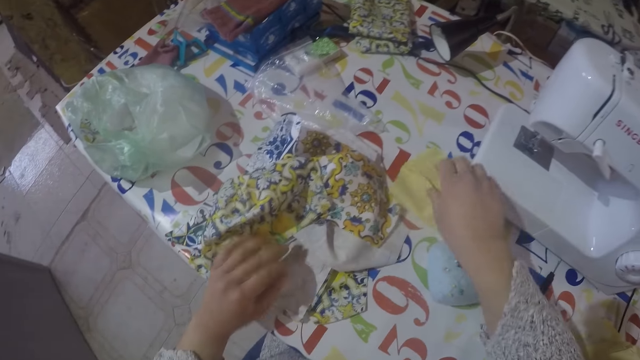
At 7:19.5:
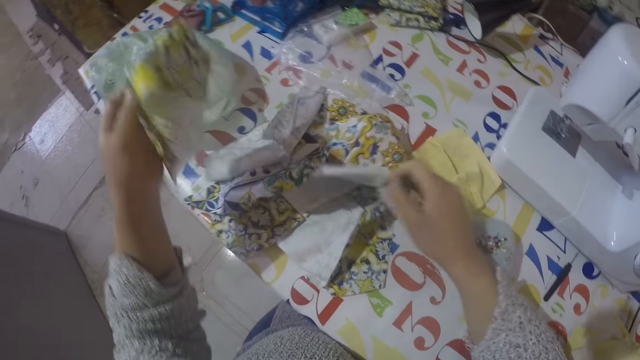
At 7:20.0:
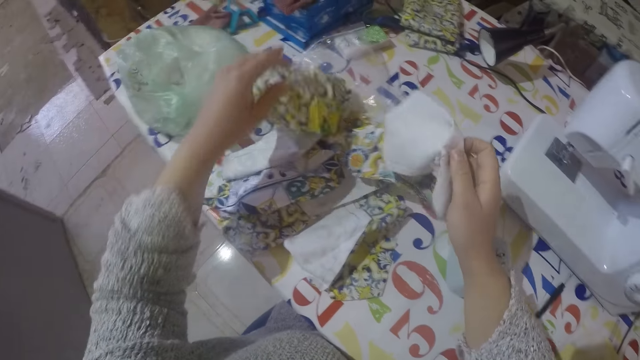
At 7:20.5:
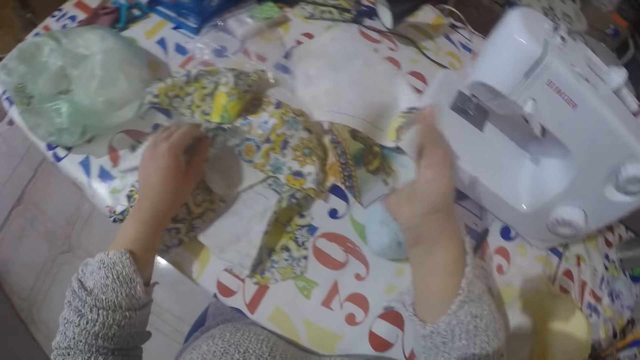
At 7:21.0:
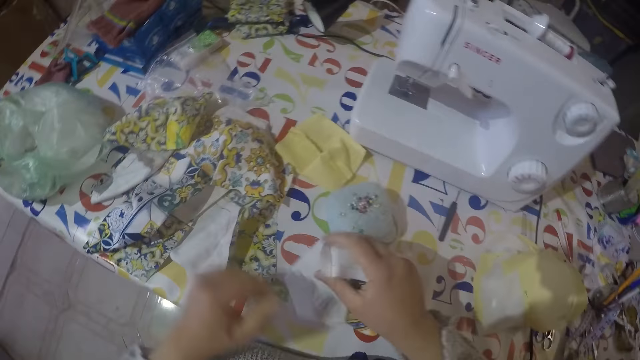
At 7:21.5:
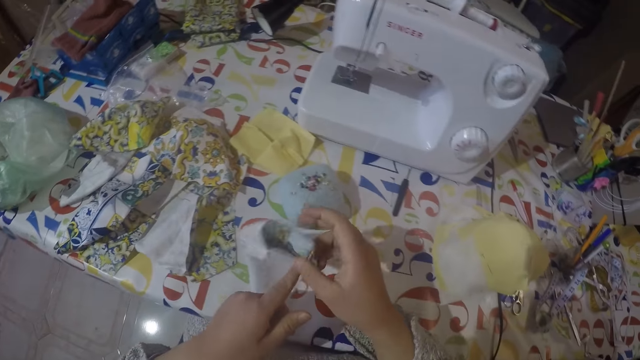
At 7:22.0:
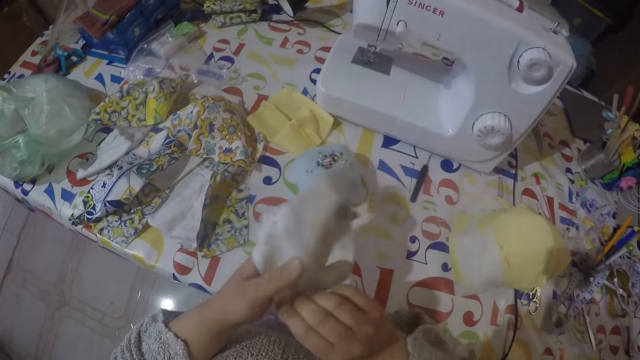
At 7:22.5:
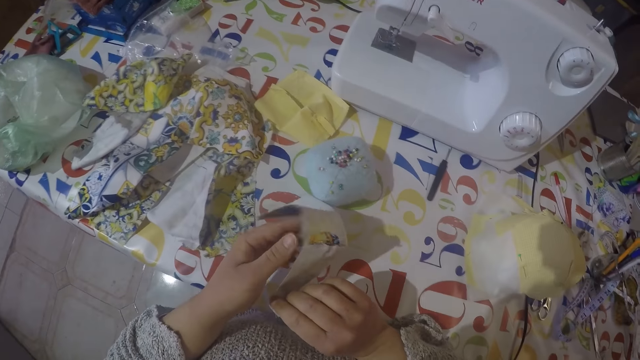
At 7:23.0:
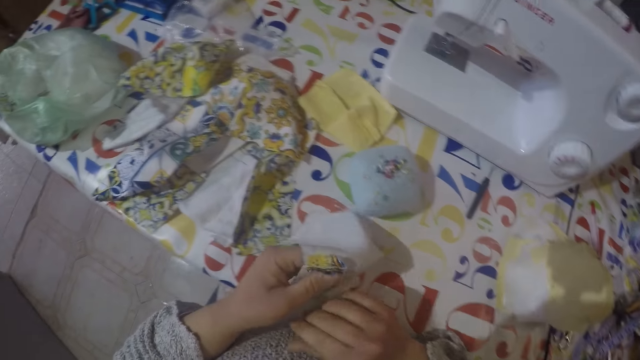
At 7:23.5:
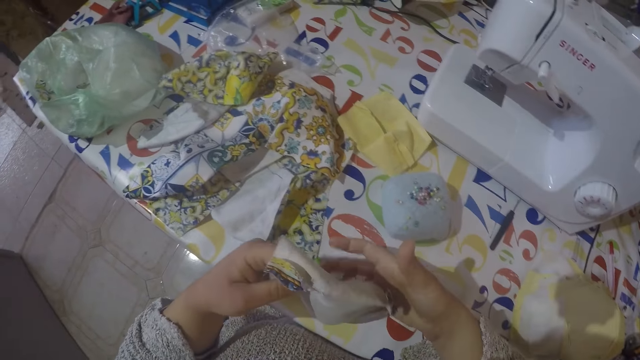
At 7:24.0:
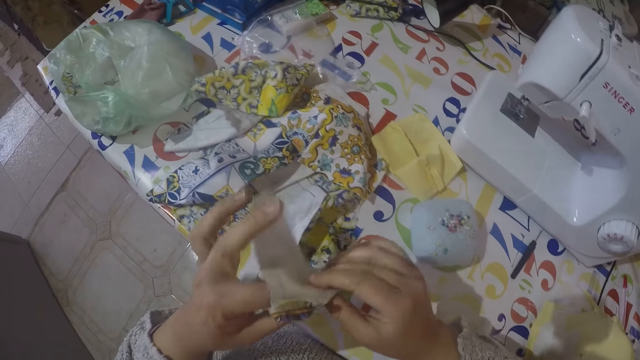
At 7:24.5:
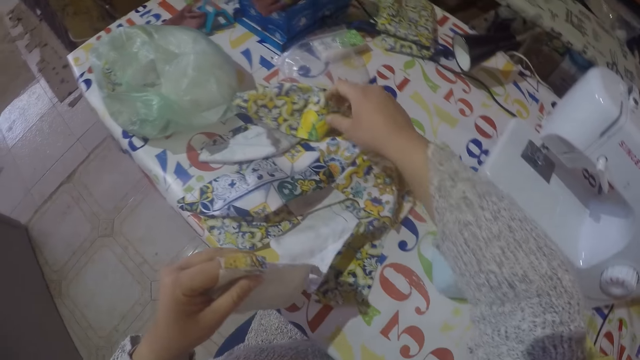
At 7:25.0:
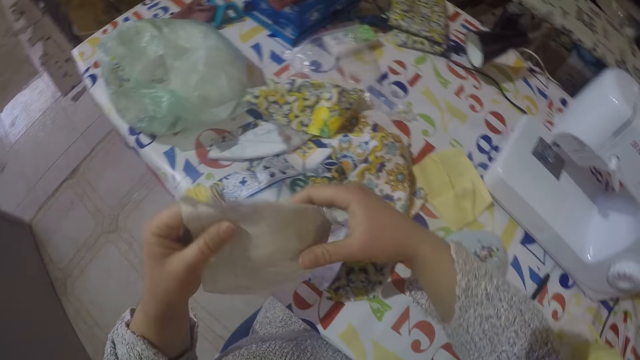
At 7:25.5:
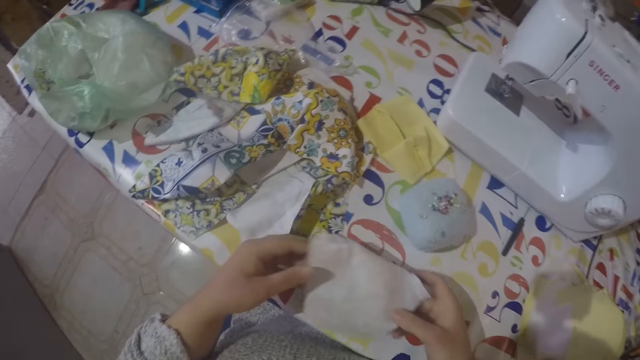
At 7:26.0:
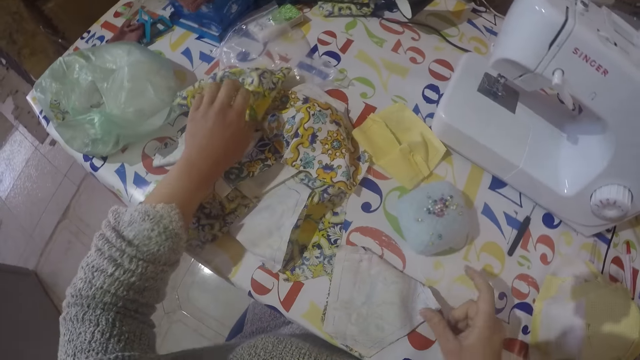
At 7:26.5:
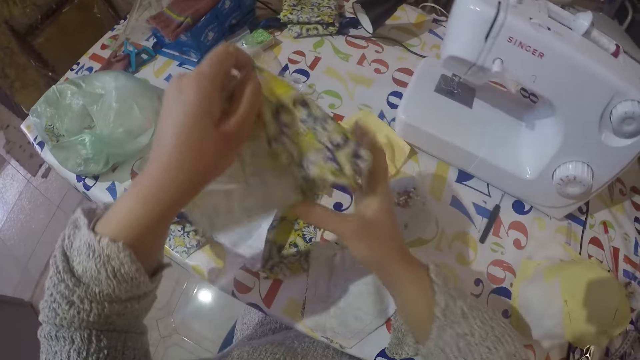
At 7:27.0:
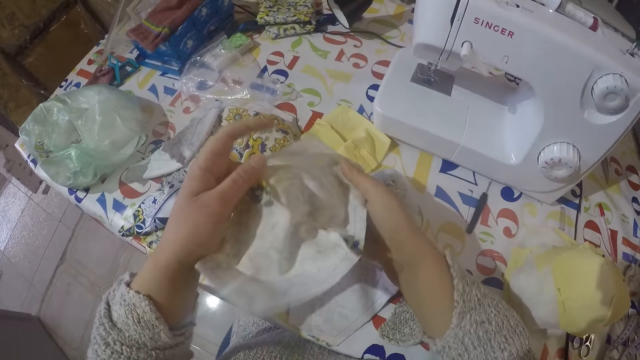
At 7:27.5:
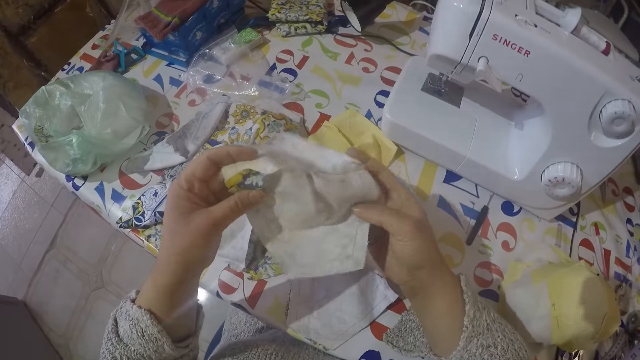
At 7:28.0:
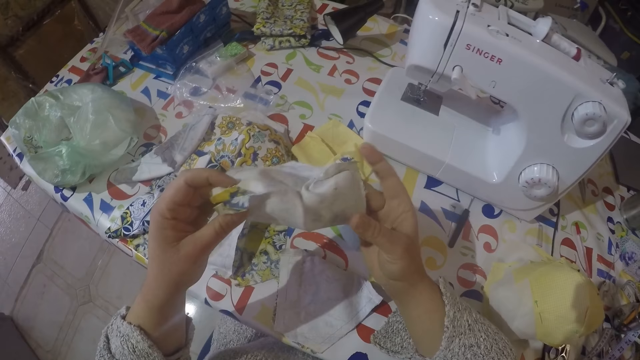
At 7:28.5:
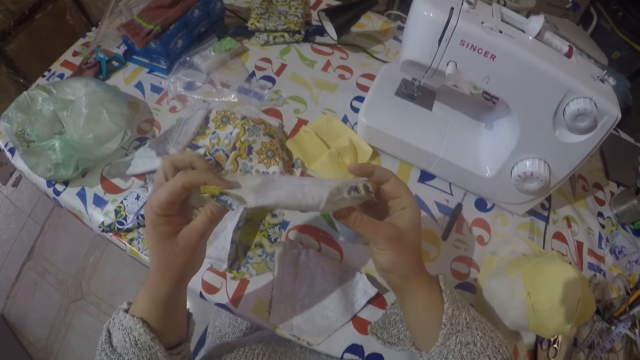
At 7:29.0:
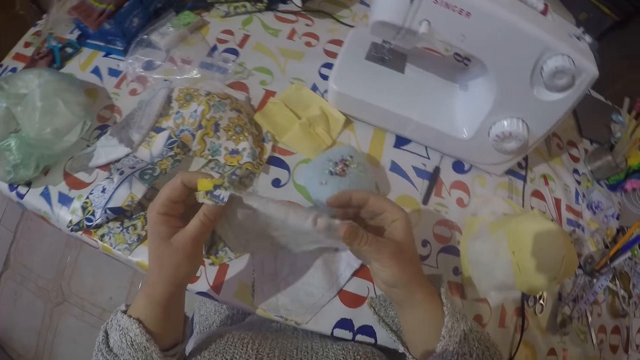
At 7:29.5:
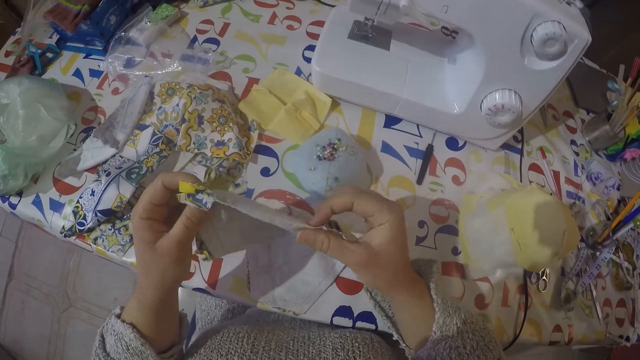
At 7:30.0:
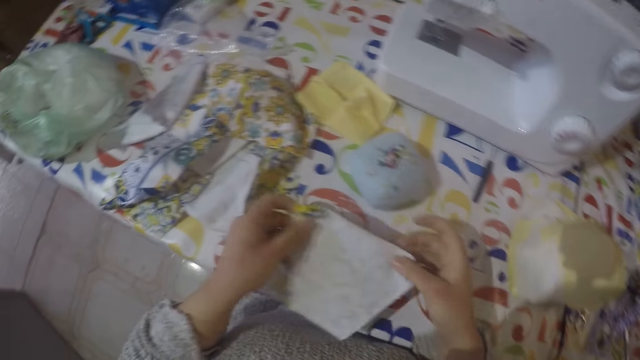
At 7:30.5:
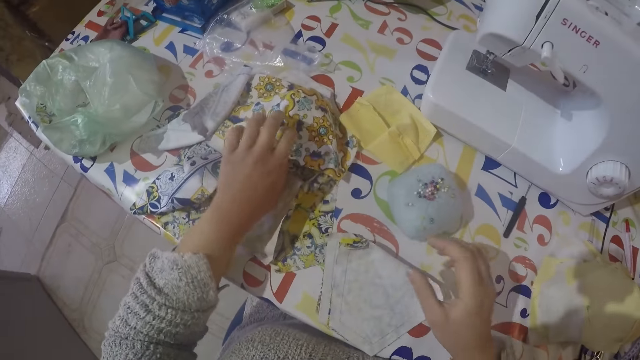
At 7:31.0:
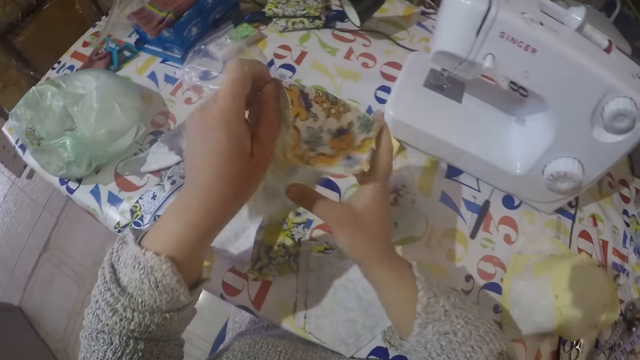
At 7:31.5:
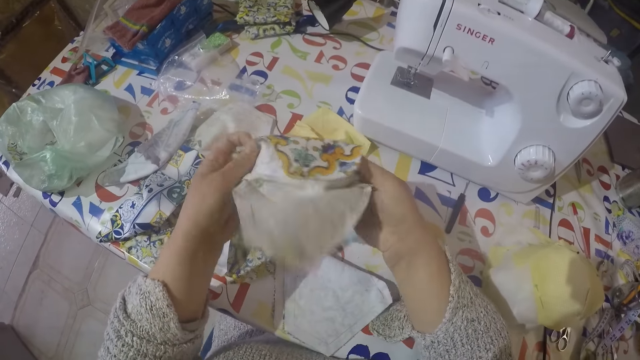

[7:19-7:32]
The camera wearer picks up the cut pieces of cloth from the table. They fold the cut ankara pieces. They fold the pieces of cloth together.

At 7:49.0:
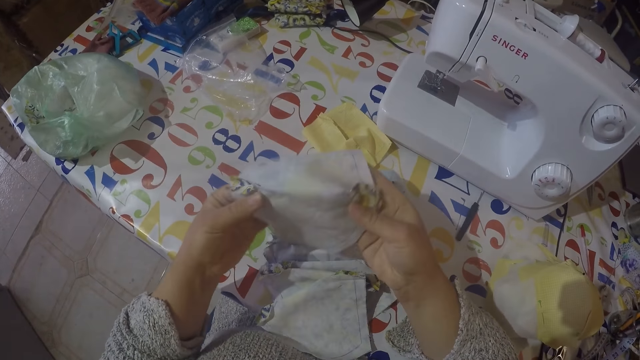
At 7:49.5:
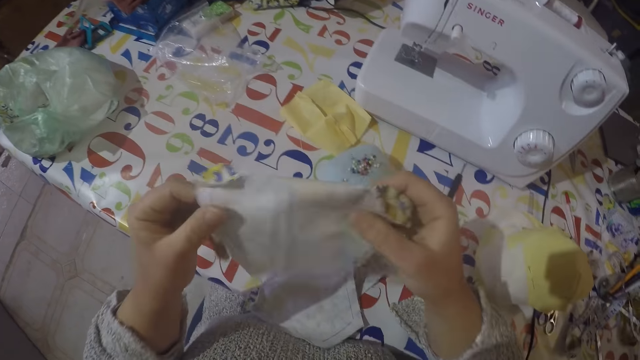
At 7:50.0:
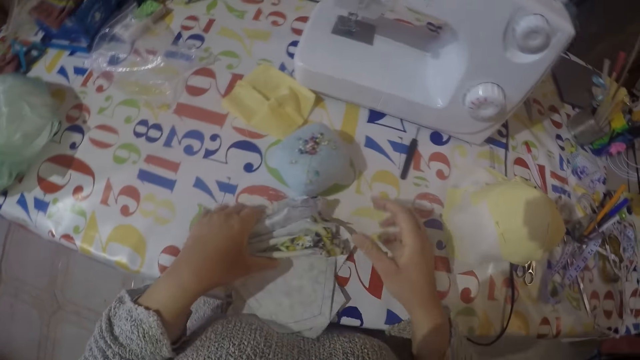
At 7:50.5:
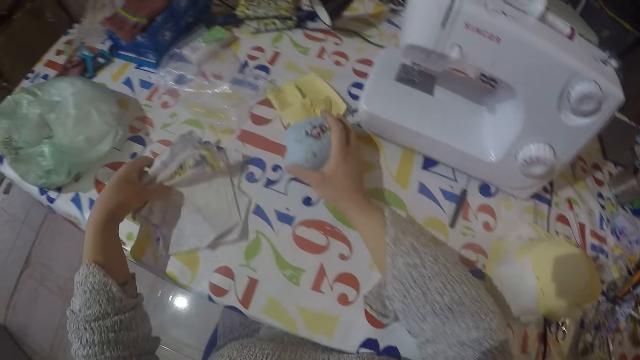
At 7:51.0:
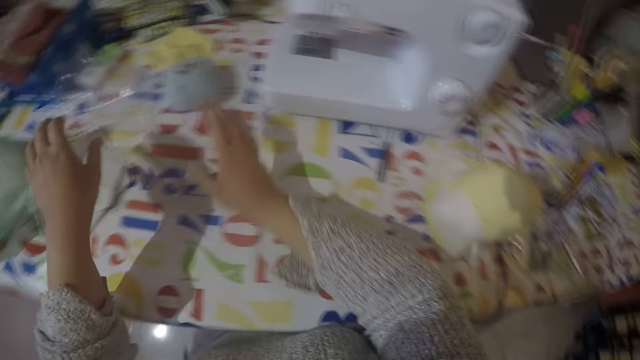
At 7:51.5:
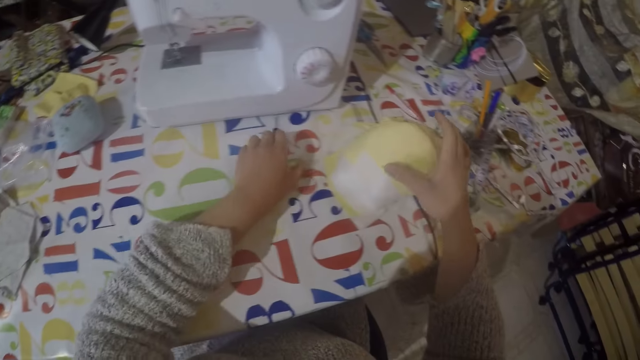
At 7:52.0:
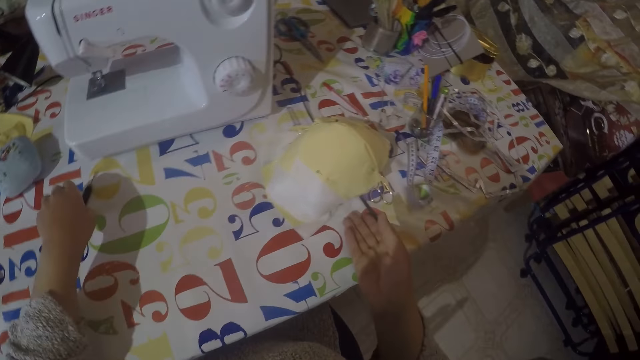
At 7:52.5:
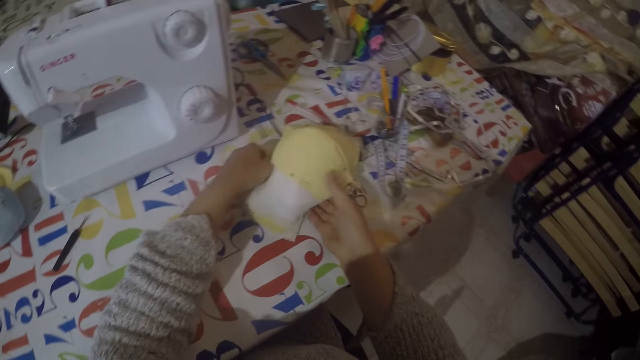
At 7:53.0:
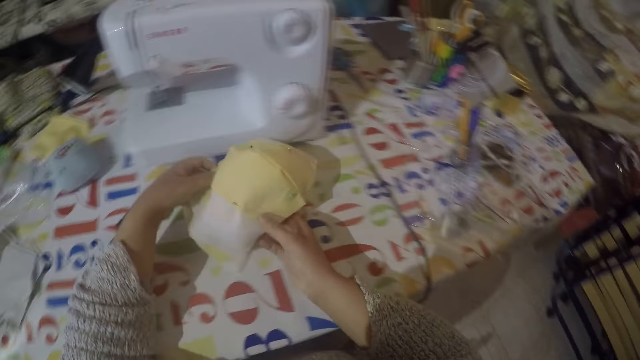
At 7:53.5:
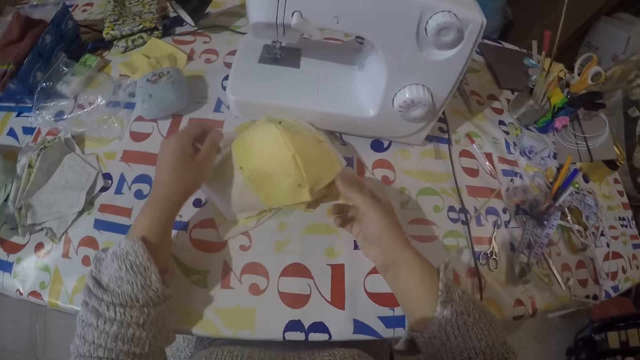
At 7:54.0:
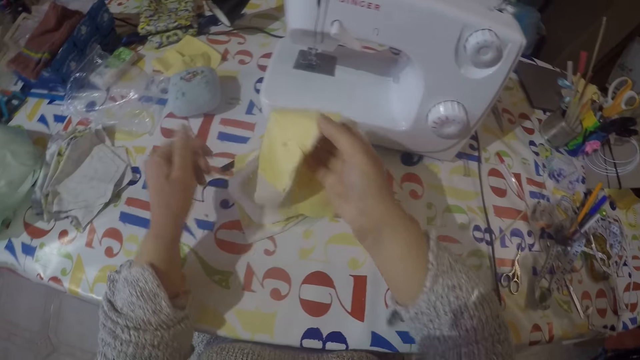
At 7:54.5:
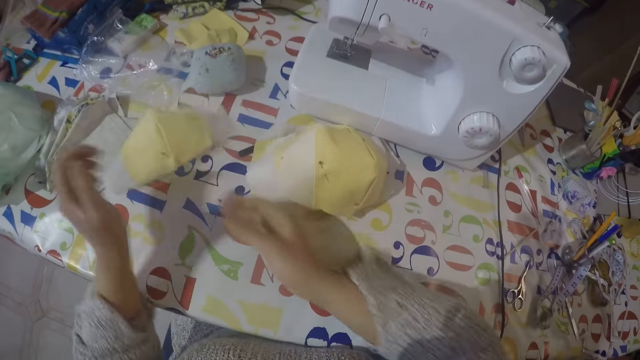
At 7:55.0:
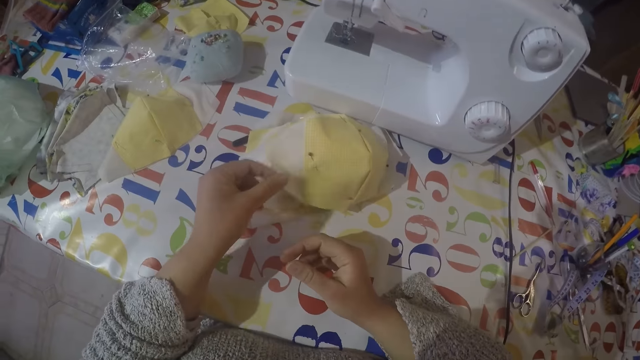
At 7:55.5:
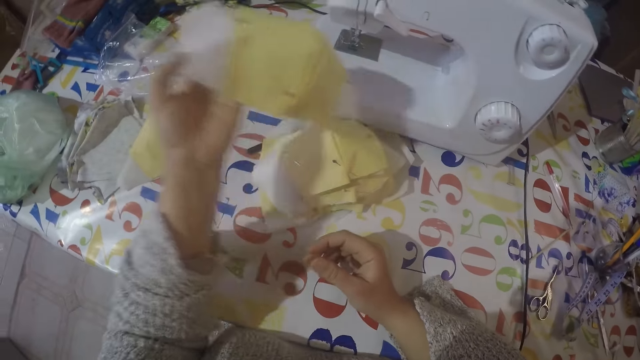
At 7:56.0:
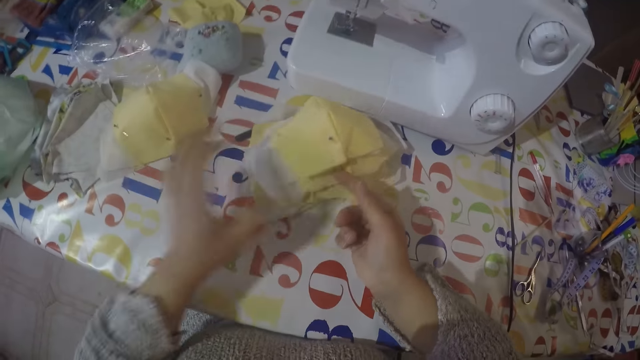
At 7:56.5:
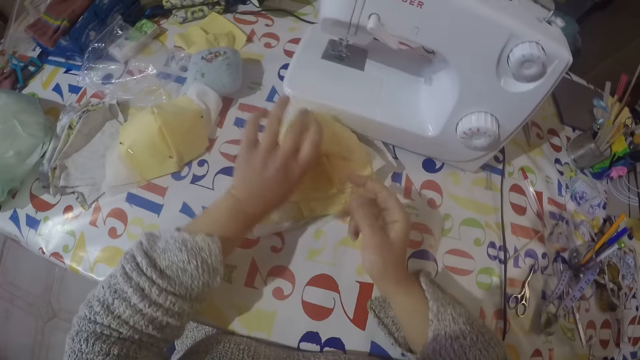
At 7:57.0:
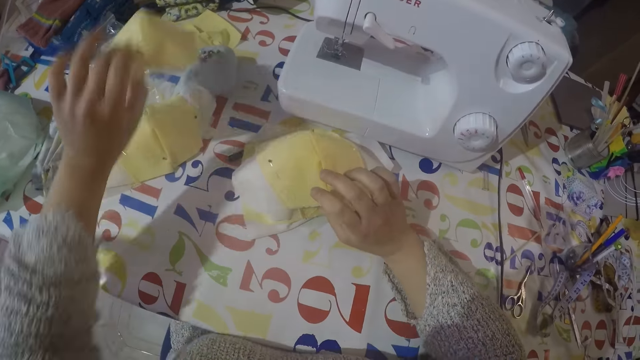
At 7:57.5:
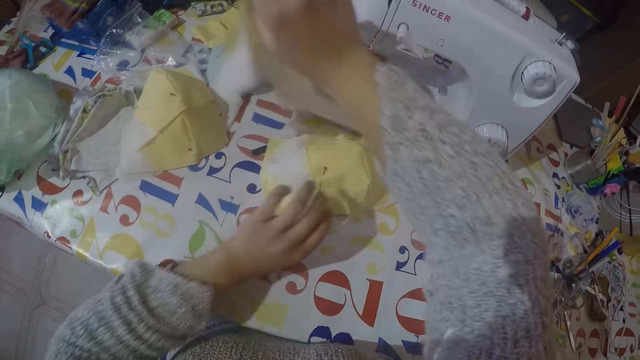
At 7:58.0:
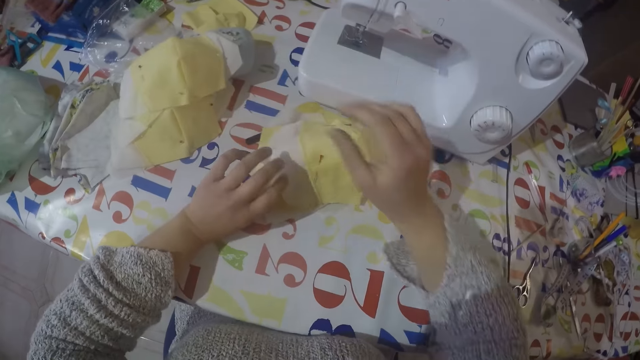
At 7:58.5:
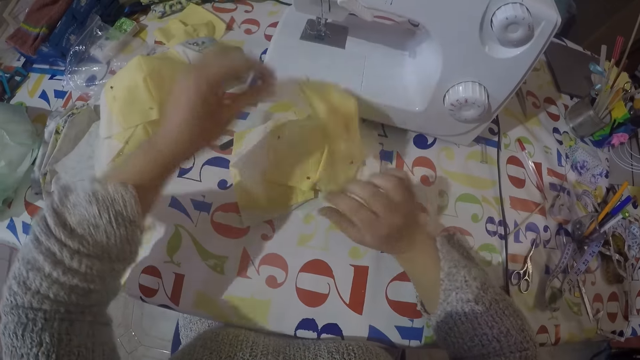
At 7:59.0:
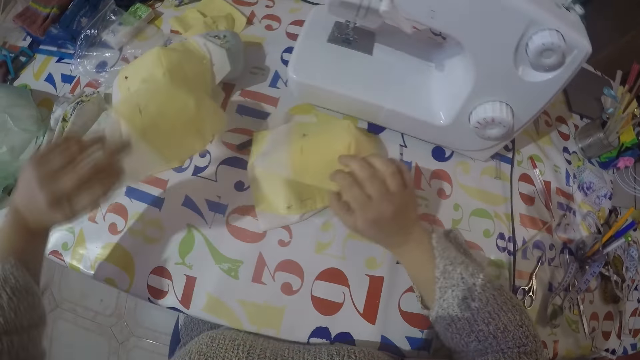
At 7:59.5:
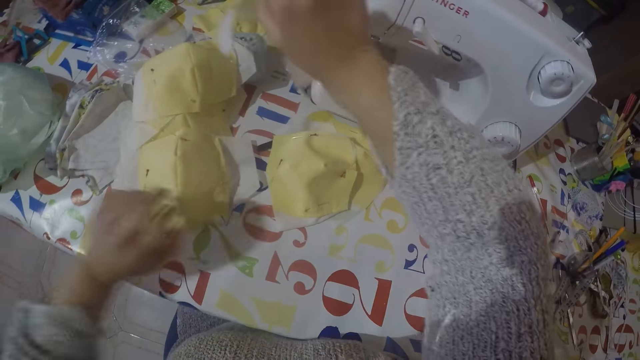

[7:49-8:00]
The camera wearer puts the folded ankara pieces aside. They pull the cut pieces. They count the joined pieces.
